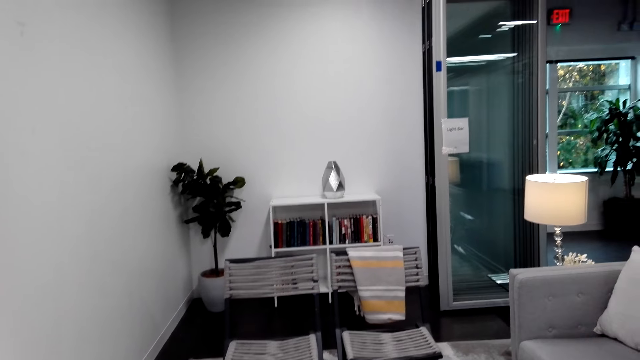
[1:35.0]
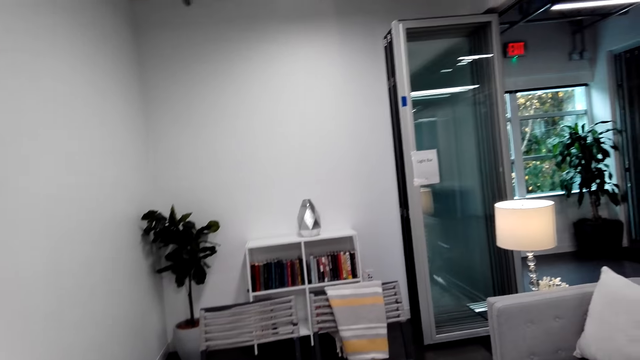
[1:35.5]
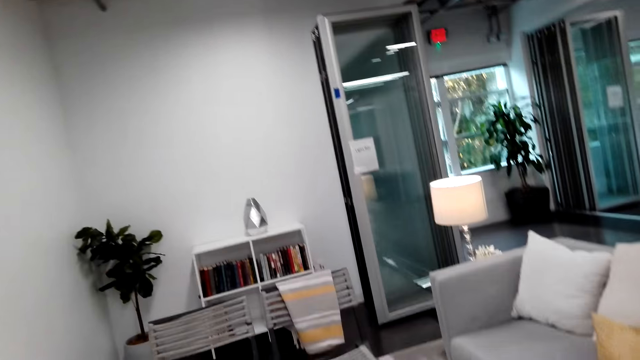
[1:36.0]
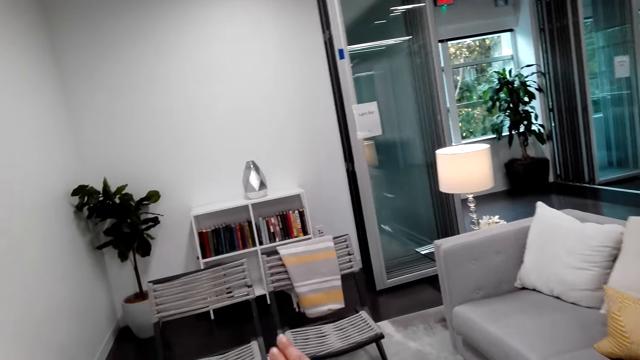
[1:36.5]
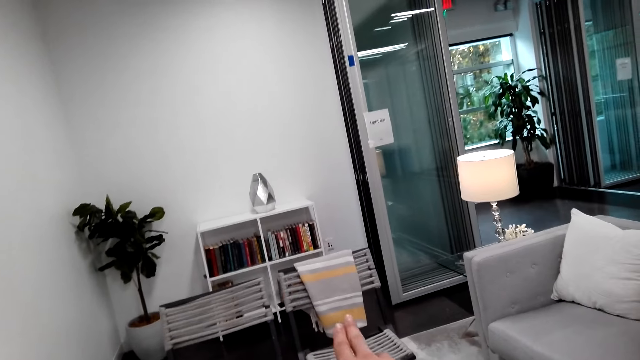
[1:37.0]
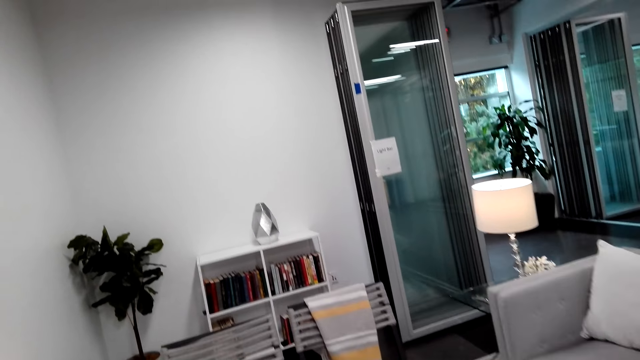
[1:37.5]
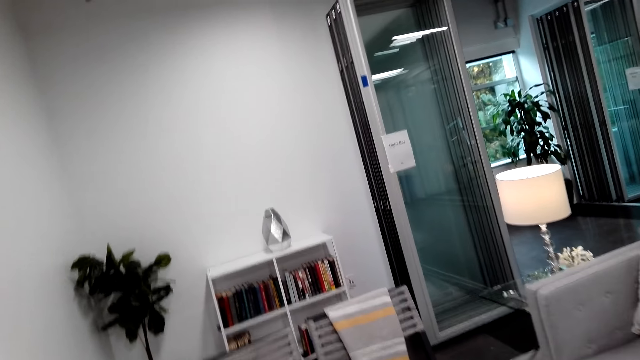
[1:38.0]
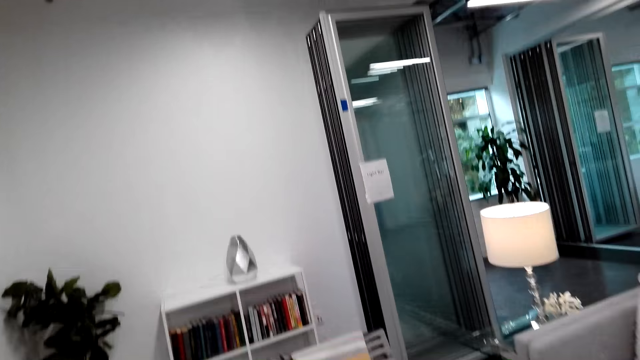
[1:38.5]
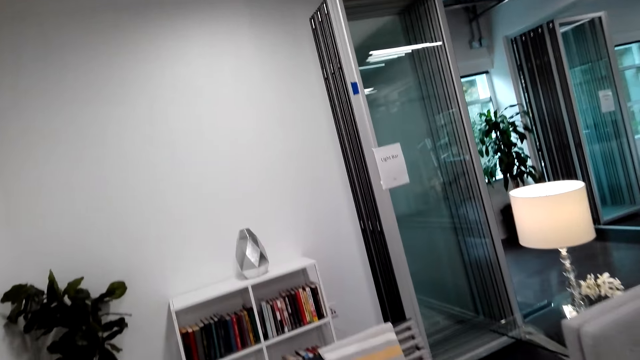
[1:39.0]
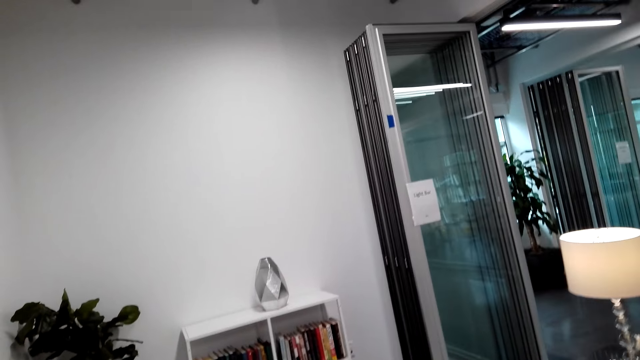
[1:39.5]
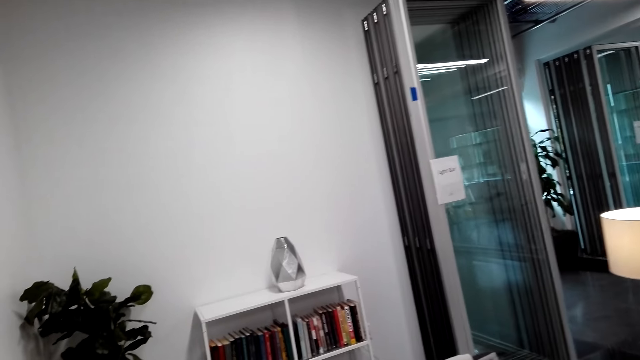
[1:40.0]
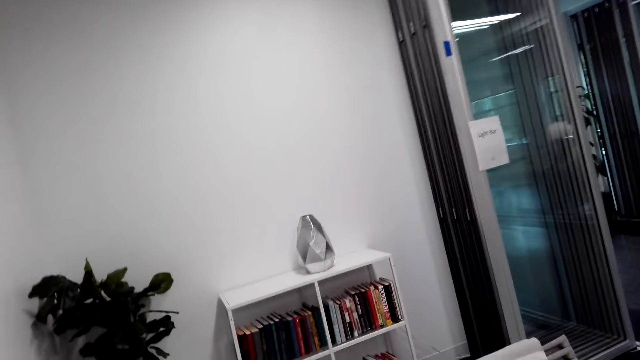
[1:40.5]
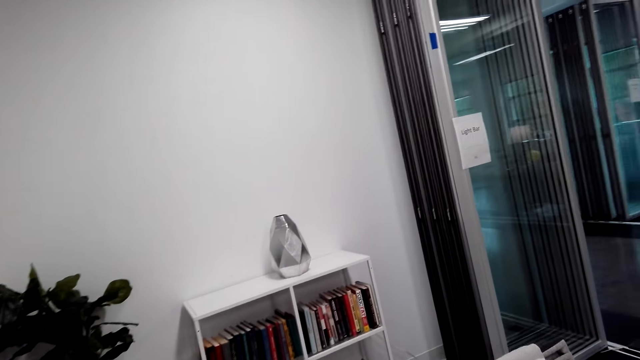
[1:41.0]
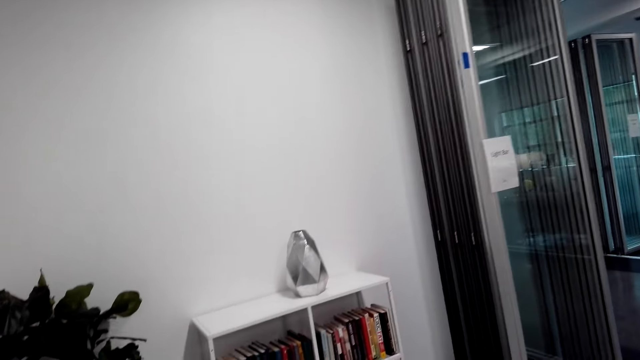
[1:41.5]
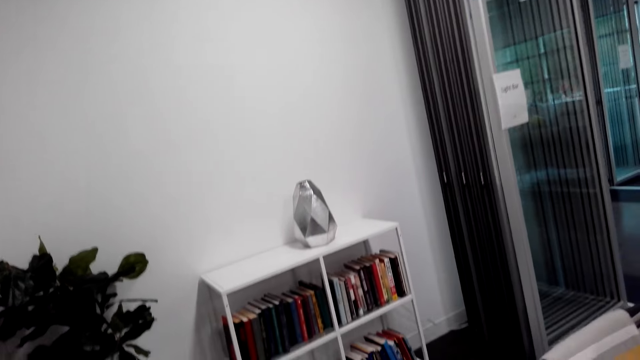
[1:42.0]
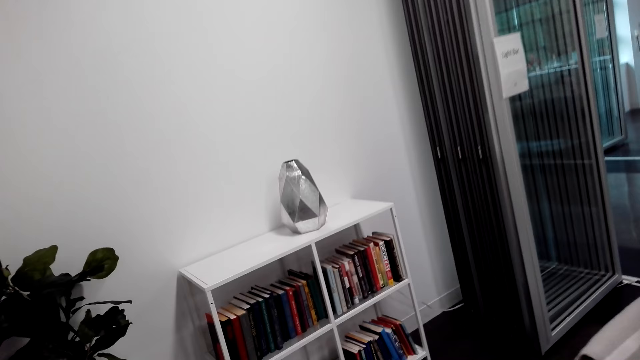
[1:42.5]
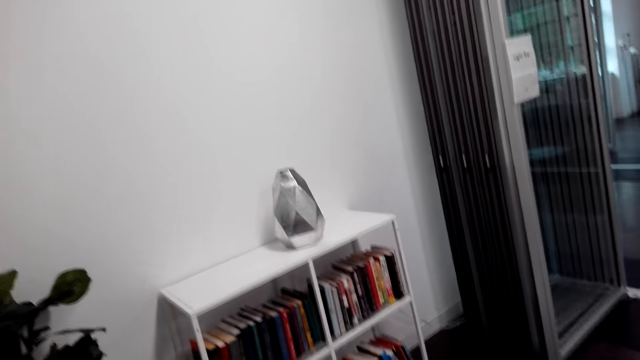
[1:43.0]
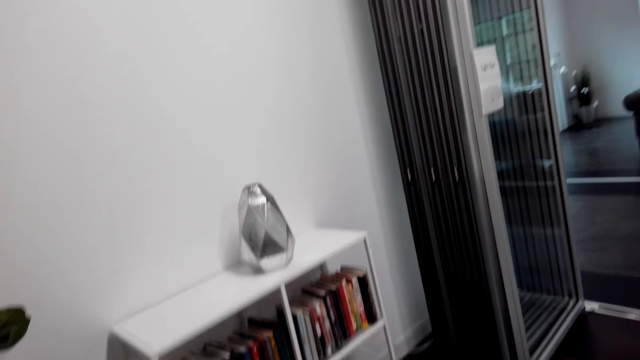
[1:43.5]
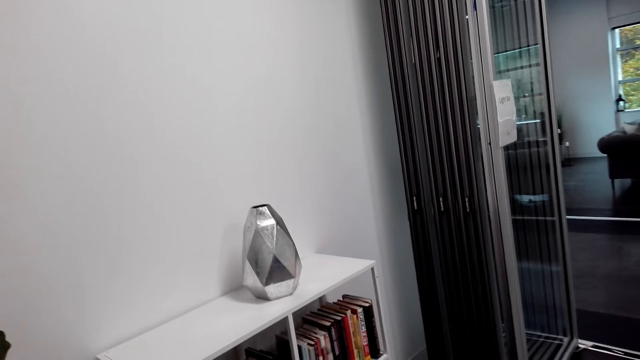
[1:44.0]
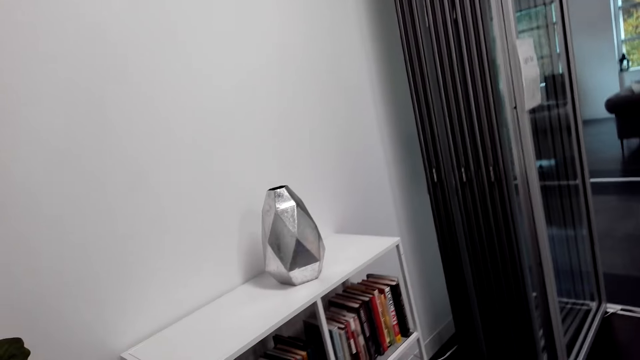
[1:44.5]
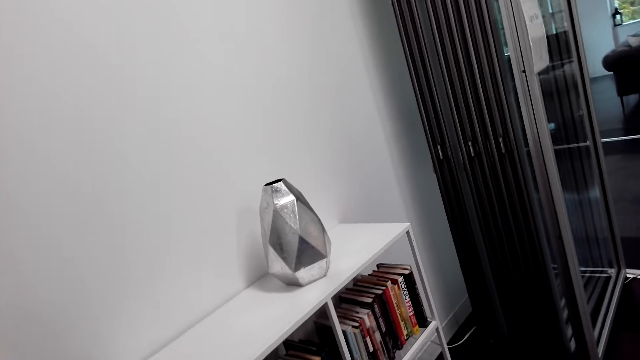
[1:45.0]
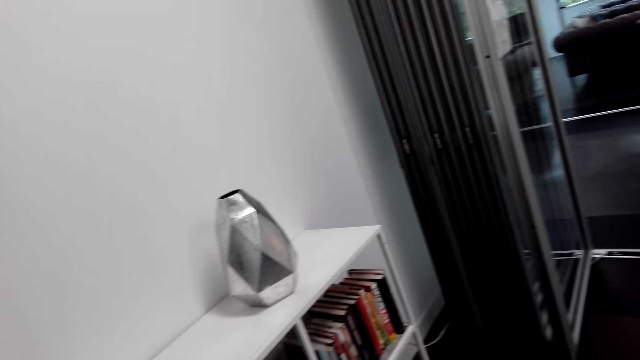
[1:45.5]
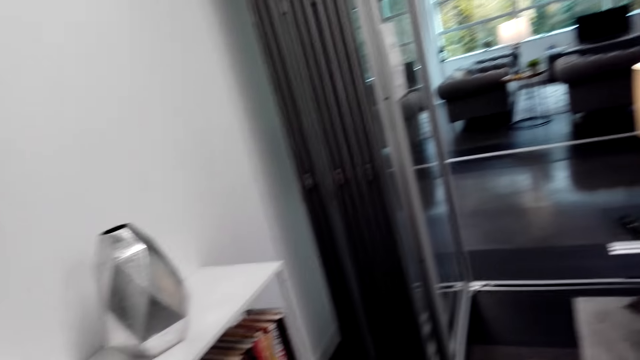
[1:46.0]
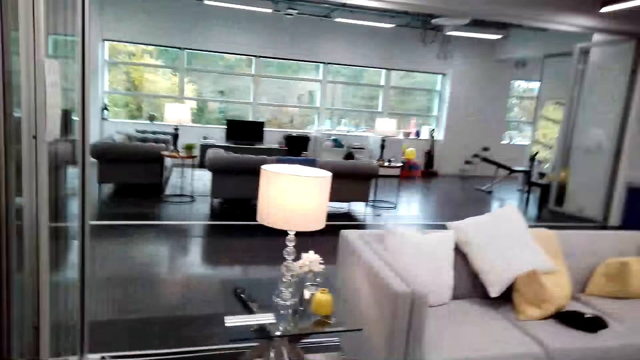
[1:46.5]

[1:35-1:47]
The camera wearer stands in the house. They walk in the house.

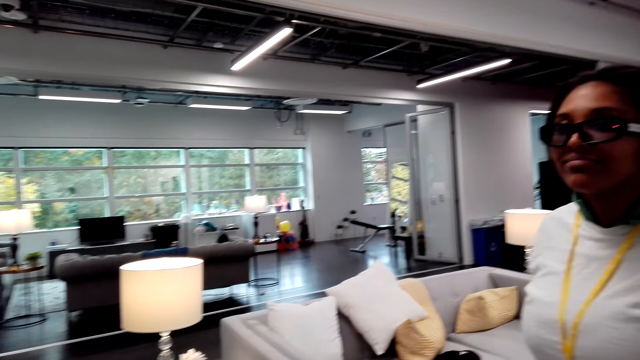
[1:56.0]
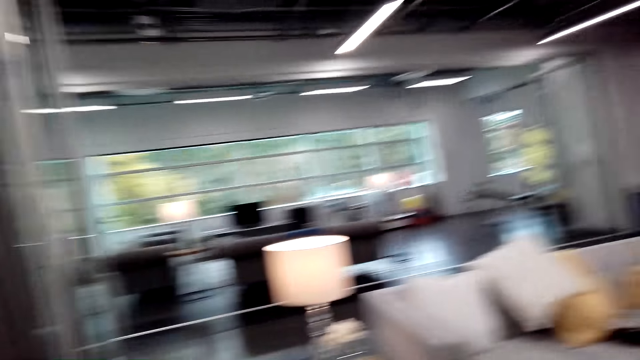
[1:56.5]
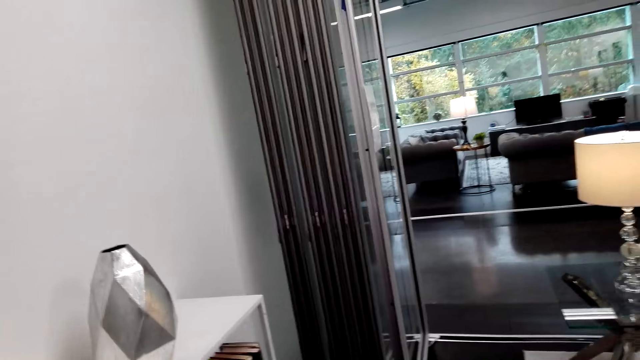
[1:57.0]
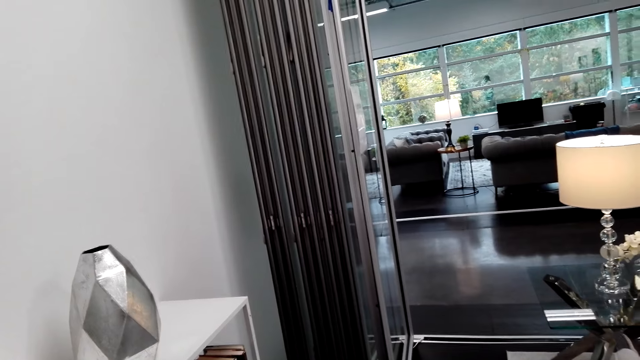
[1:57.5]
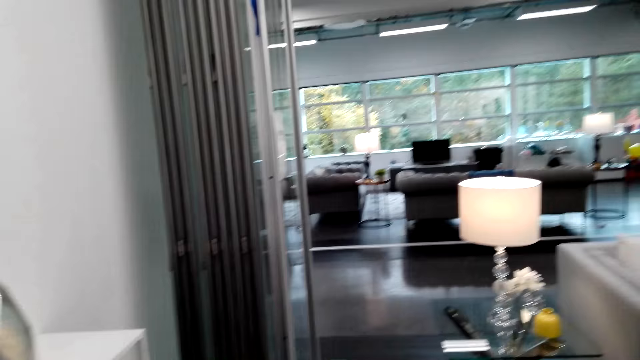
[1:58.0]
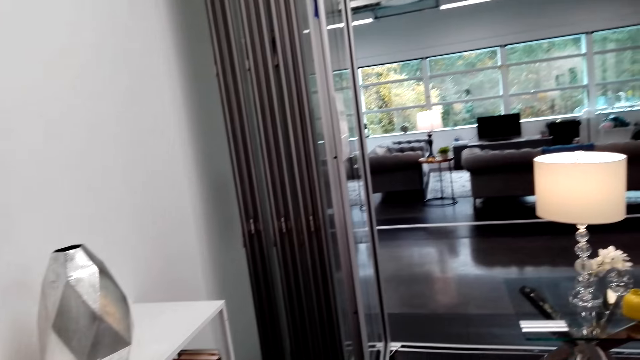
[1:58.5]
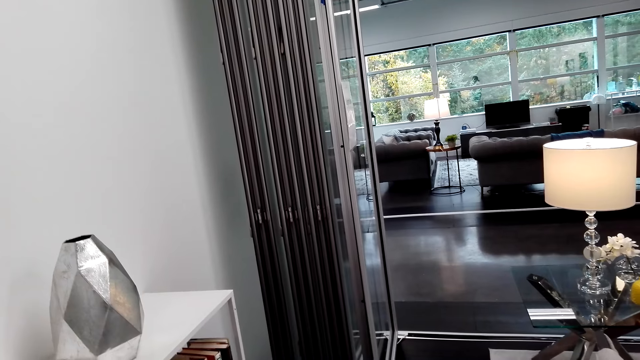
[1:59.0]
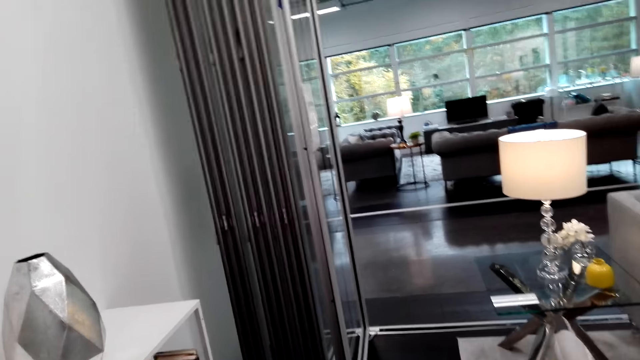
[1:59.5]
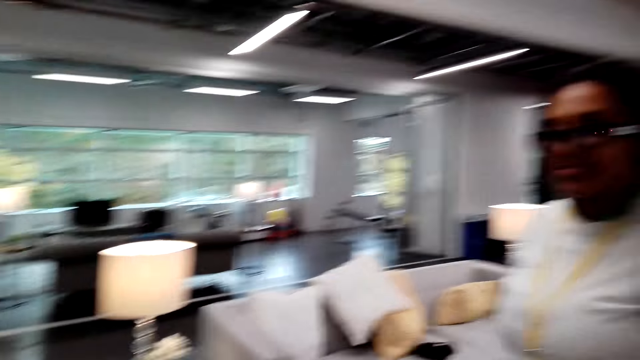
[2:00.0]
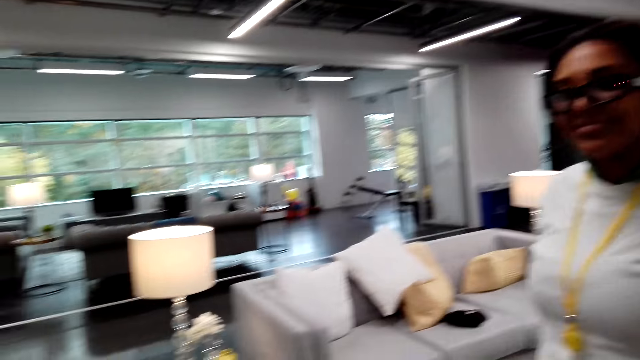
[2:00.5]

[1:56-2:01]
The camera wearer dialogues with a woman.

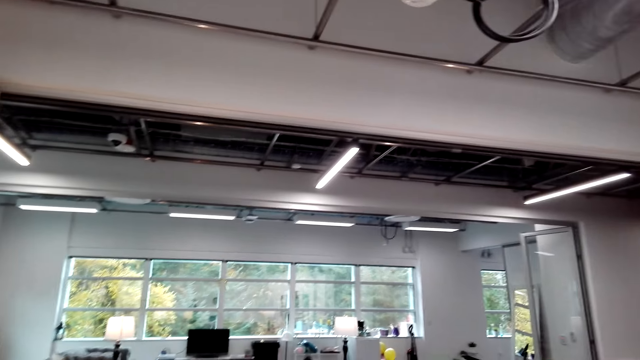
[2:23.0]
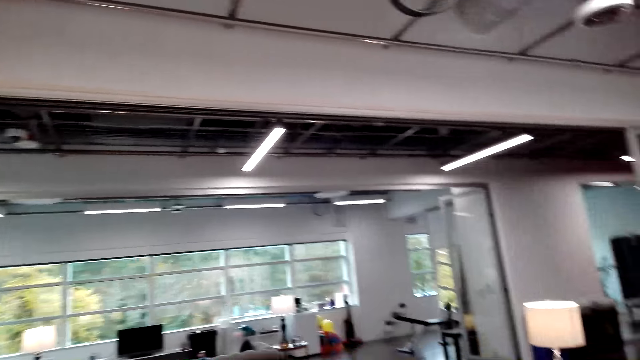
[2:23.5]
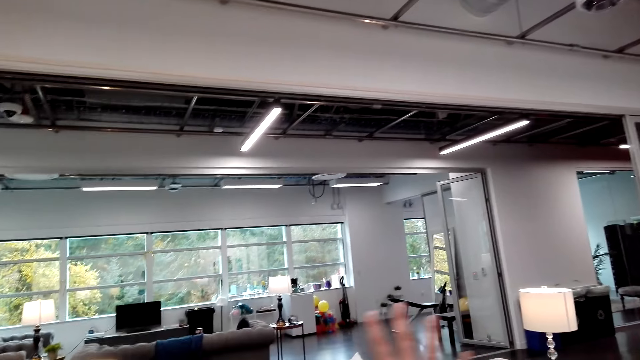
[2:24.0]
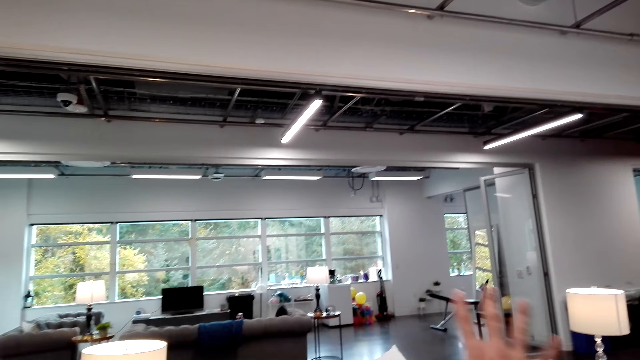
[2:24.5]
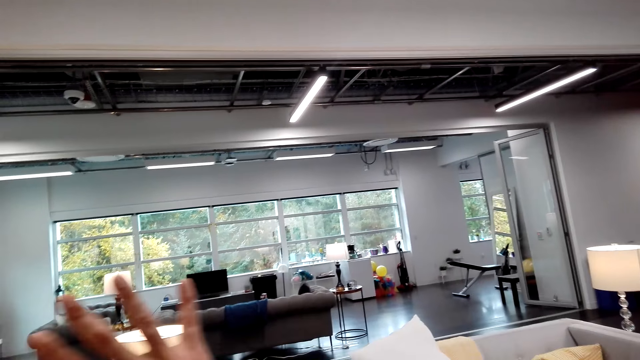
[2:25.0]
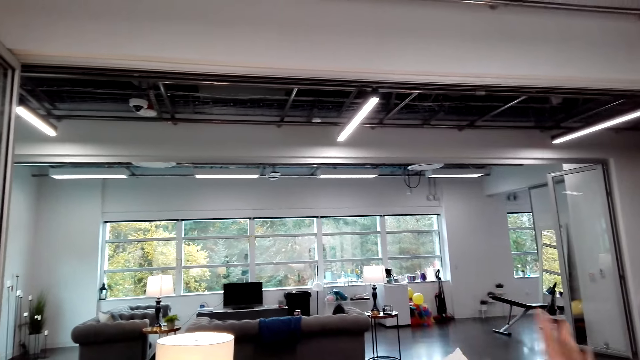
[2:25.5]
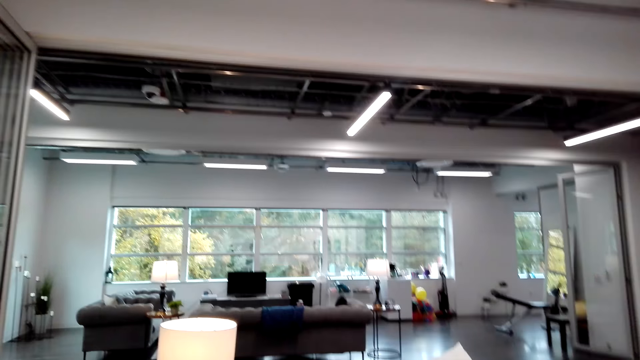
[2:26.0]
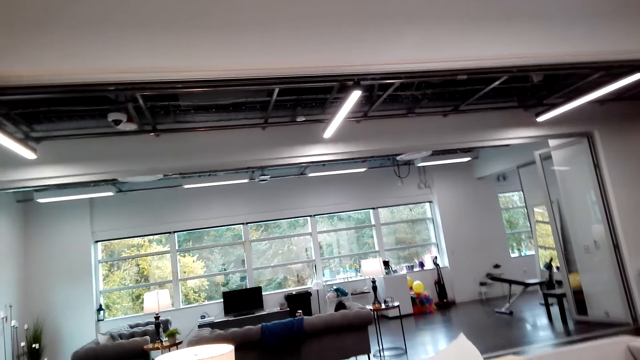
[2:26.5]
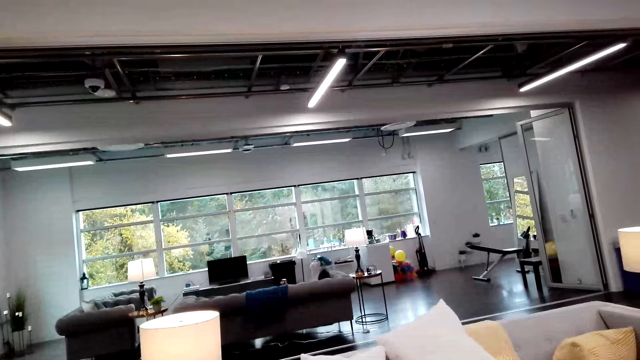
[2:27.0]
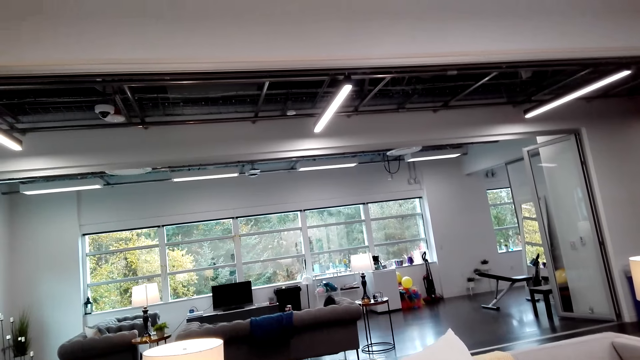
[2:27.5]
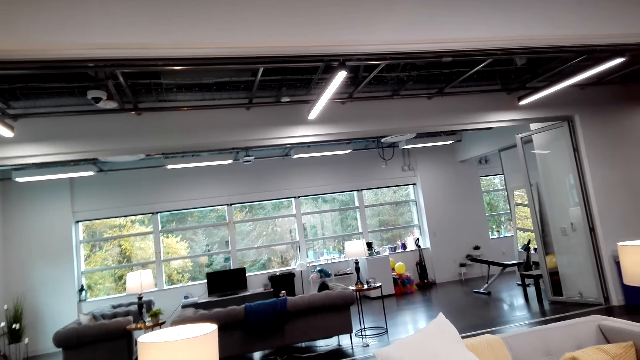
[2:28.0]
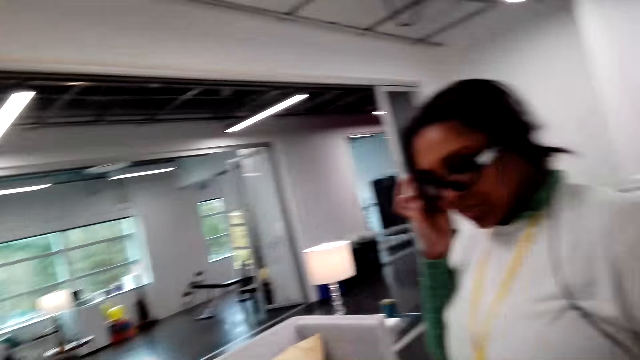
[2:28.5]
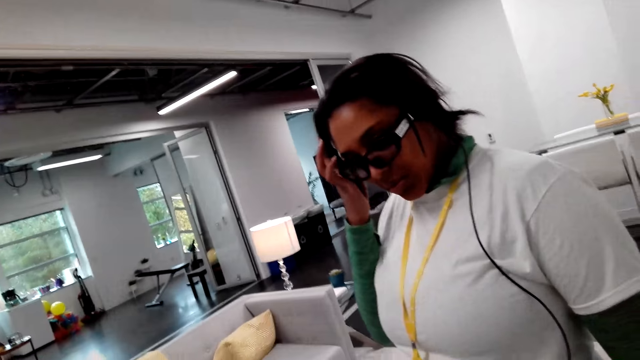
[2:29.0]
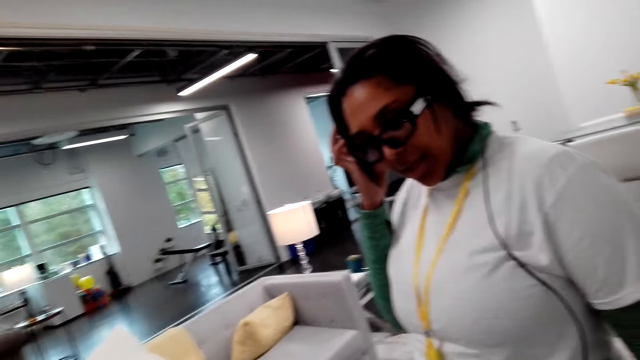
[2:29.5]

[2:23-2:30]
The camera wearer makes a hand gesture. A woman touches something.
